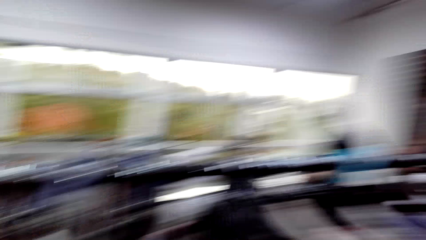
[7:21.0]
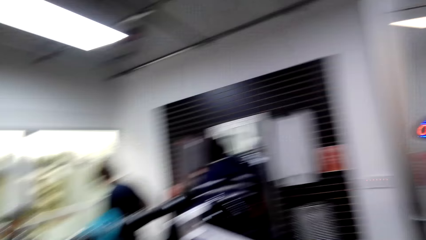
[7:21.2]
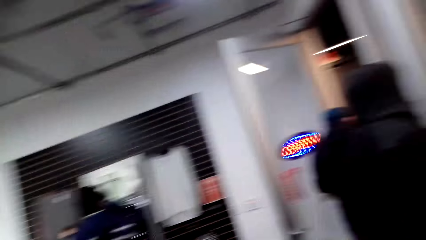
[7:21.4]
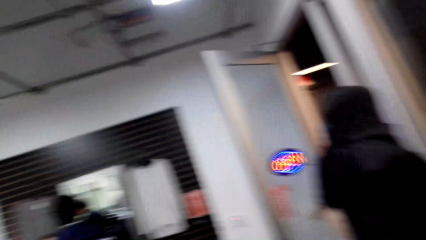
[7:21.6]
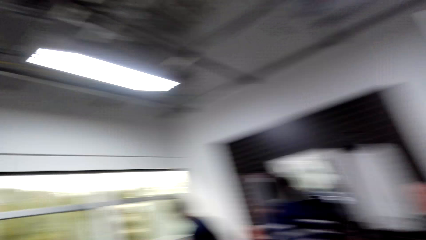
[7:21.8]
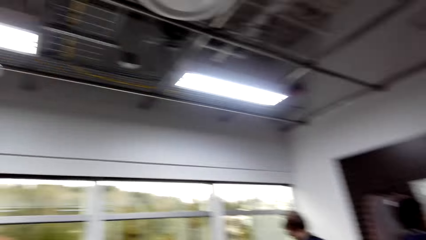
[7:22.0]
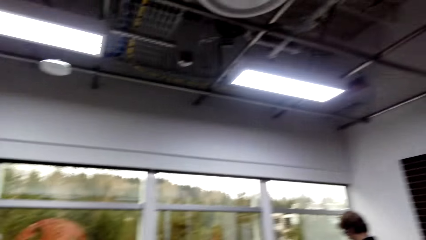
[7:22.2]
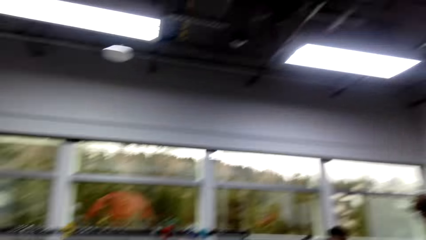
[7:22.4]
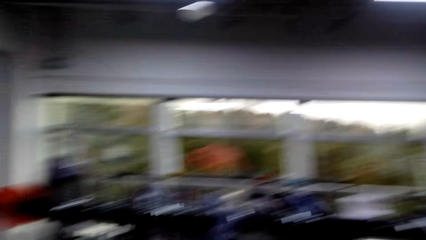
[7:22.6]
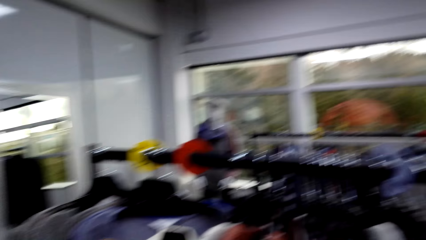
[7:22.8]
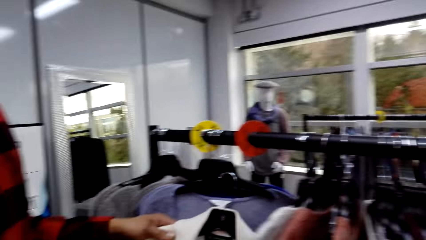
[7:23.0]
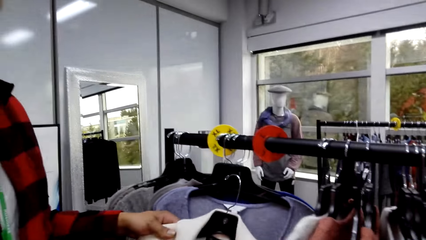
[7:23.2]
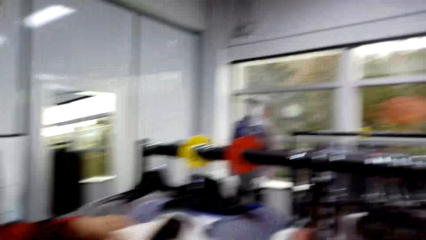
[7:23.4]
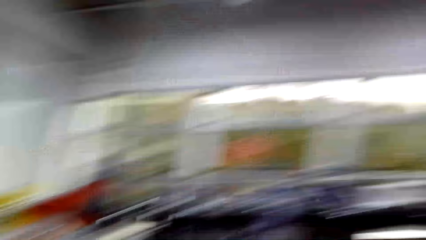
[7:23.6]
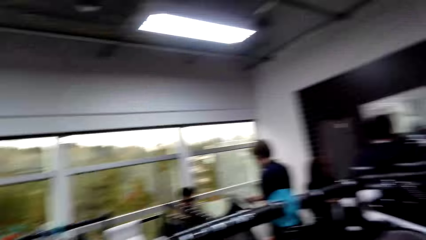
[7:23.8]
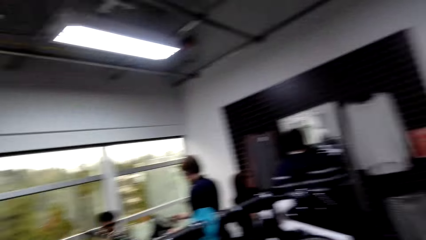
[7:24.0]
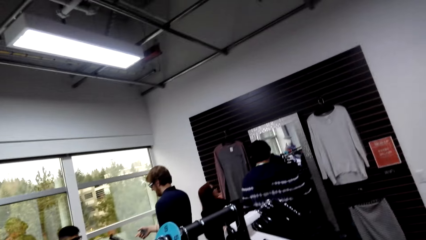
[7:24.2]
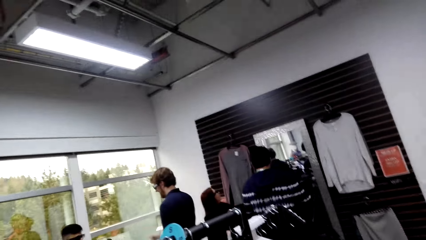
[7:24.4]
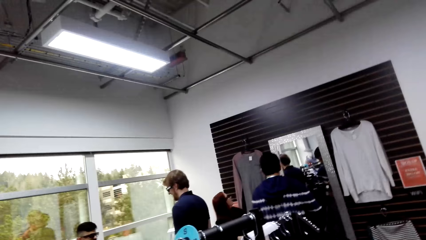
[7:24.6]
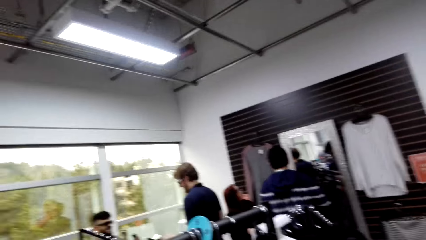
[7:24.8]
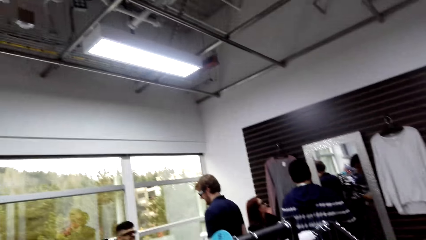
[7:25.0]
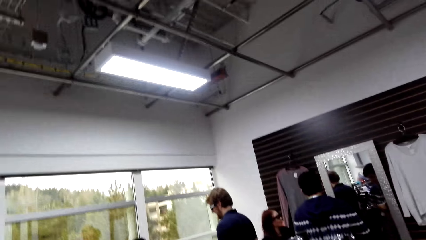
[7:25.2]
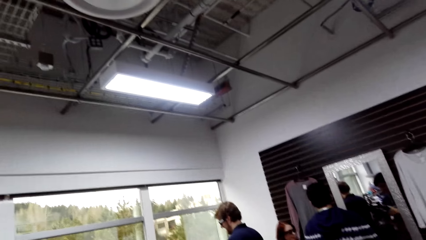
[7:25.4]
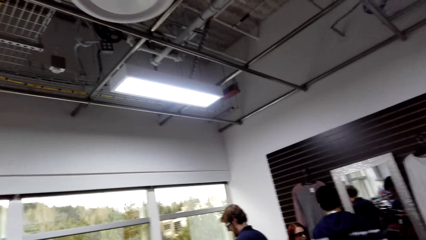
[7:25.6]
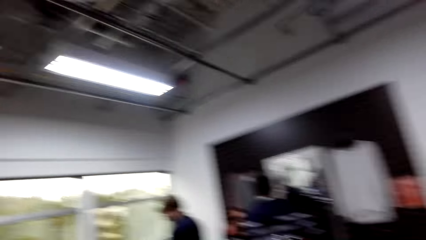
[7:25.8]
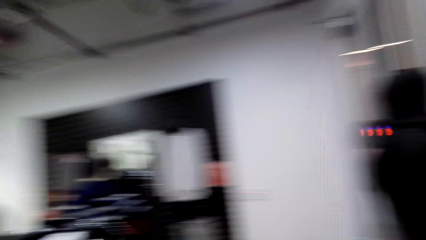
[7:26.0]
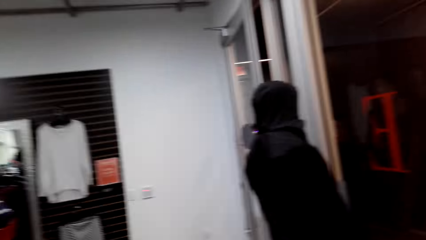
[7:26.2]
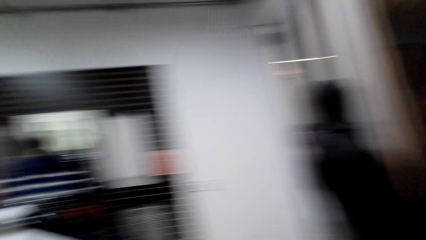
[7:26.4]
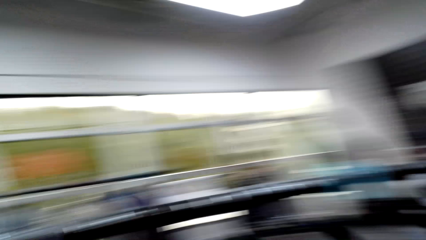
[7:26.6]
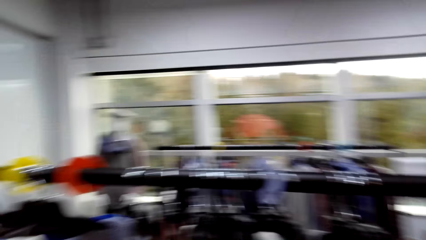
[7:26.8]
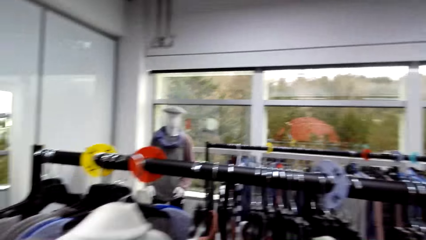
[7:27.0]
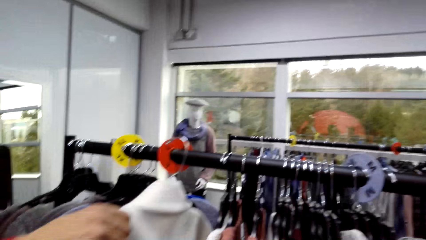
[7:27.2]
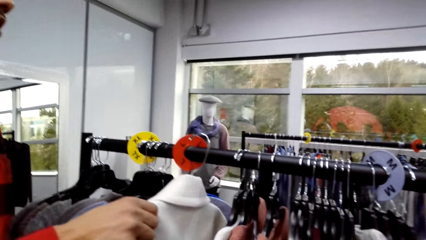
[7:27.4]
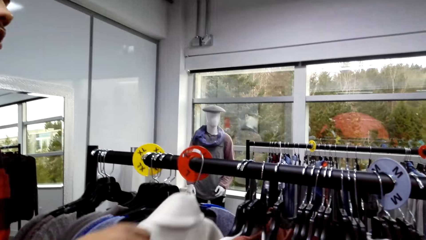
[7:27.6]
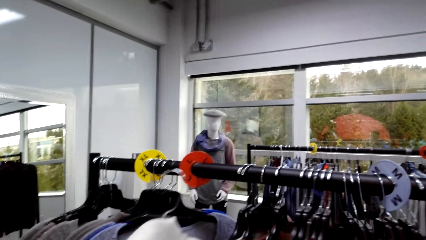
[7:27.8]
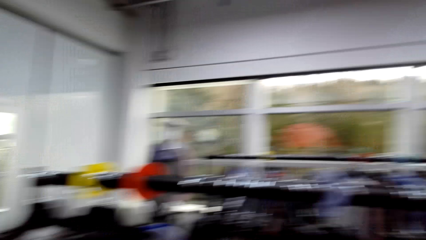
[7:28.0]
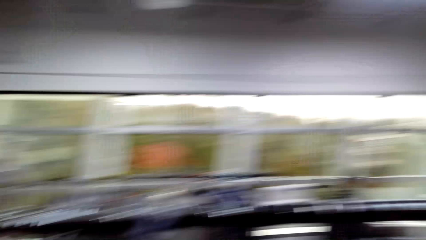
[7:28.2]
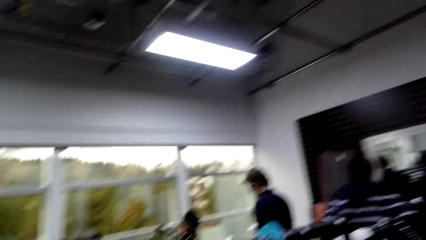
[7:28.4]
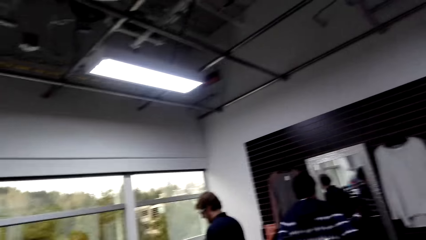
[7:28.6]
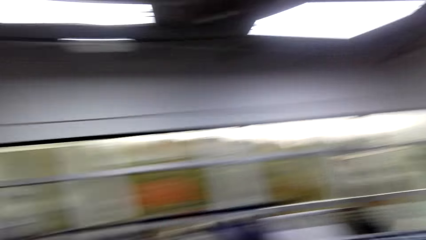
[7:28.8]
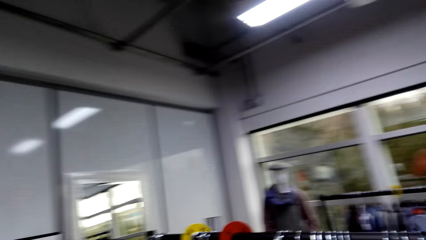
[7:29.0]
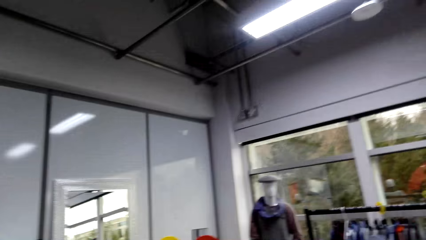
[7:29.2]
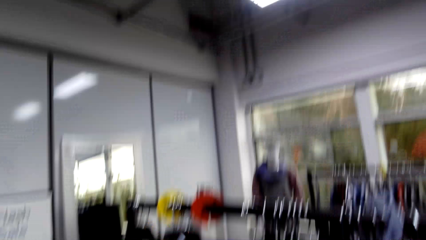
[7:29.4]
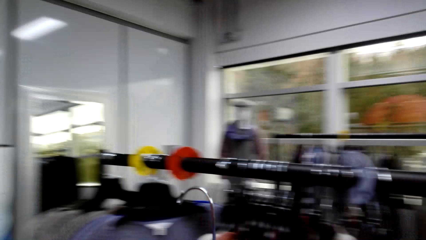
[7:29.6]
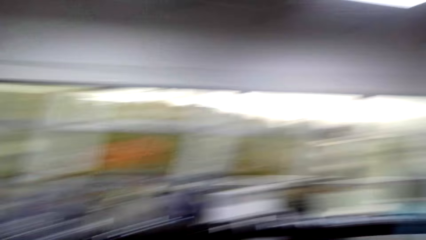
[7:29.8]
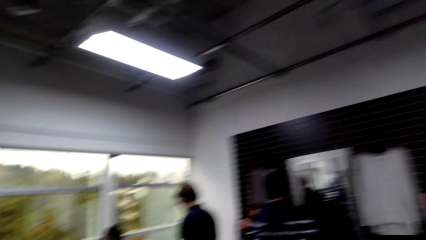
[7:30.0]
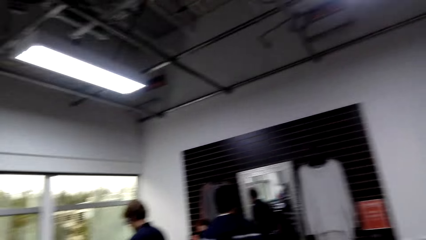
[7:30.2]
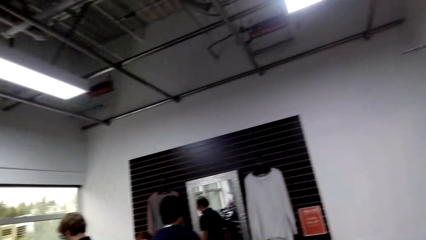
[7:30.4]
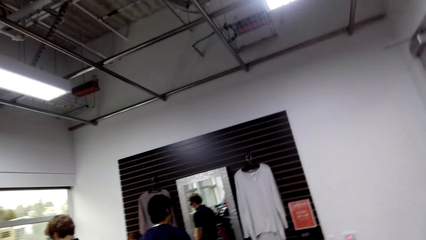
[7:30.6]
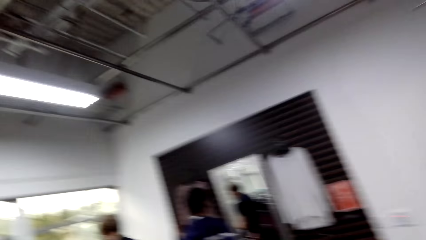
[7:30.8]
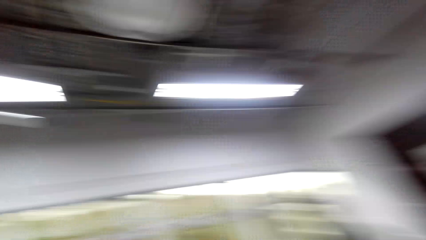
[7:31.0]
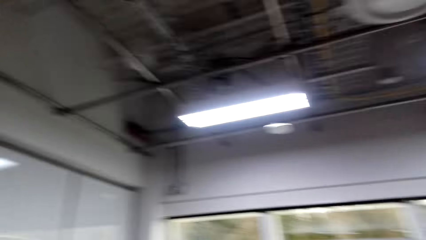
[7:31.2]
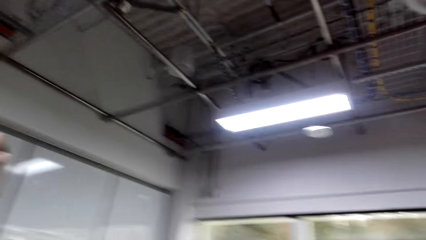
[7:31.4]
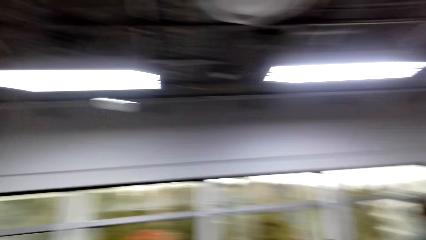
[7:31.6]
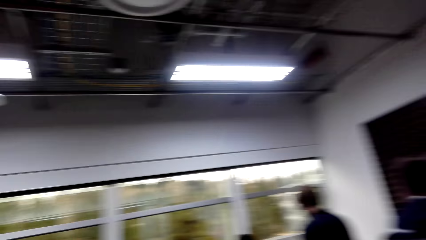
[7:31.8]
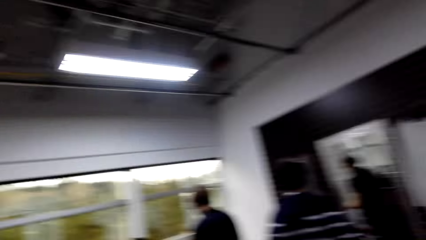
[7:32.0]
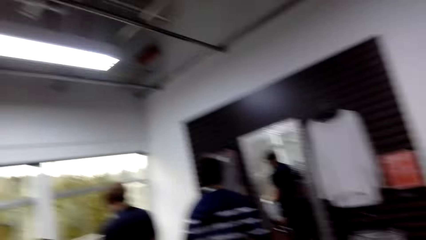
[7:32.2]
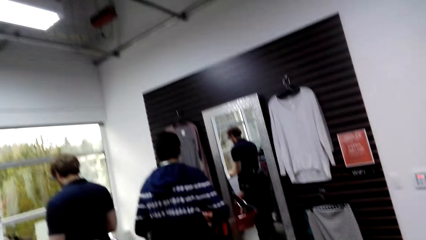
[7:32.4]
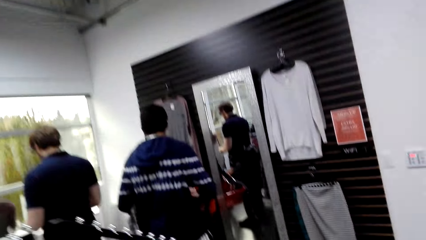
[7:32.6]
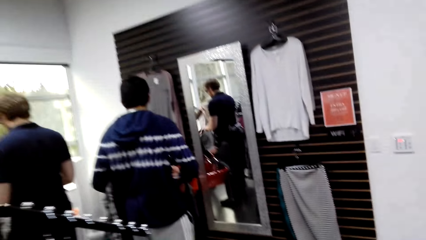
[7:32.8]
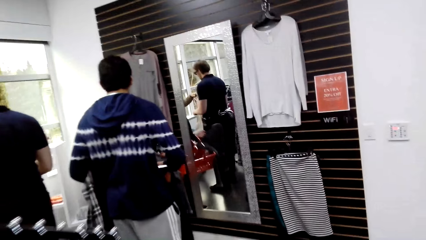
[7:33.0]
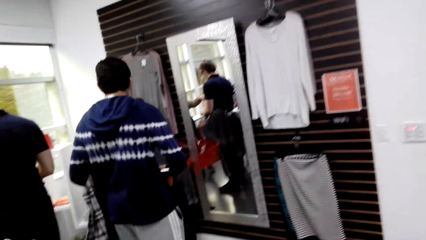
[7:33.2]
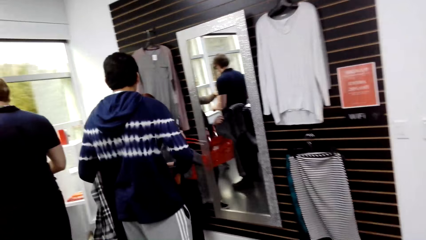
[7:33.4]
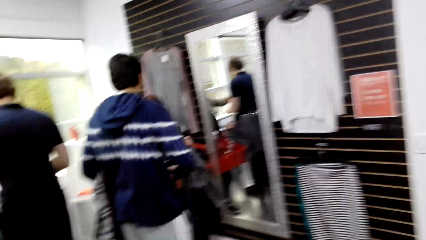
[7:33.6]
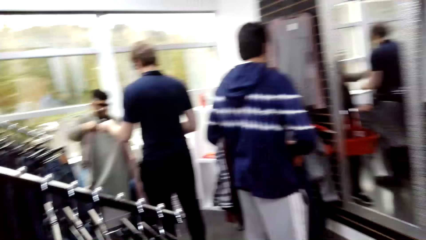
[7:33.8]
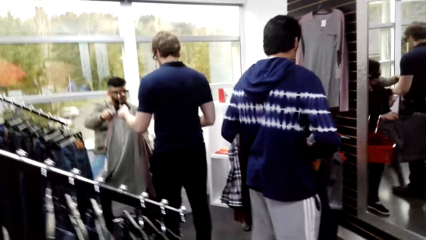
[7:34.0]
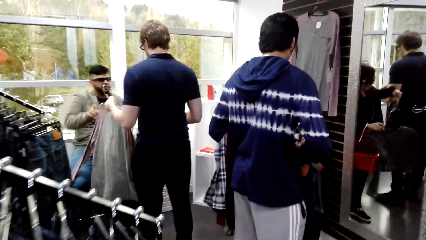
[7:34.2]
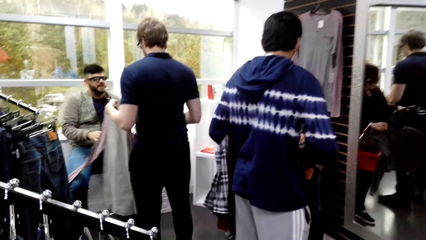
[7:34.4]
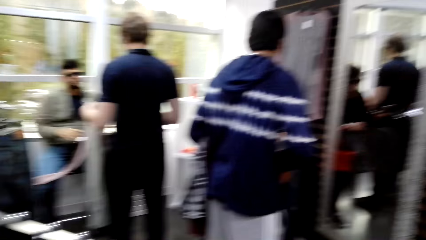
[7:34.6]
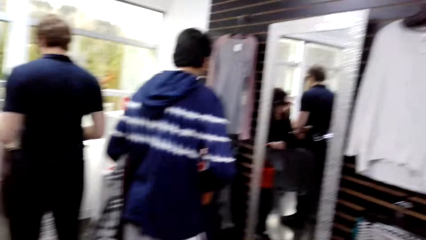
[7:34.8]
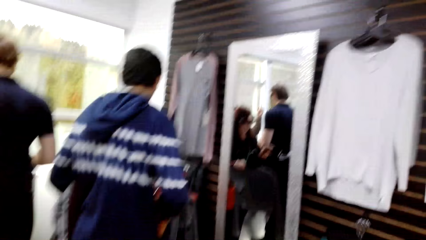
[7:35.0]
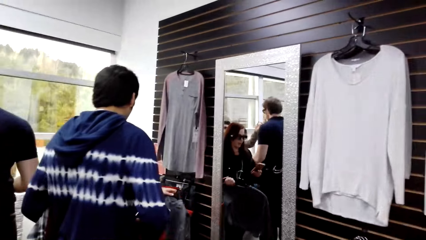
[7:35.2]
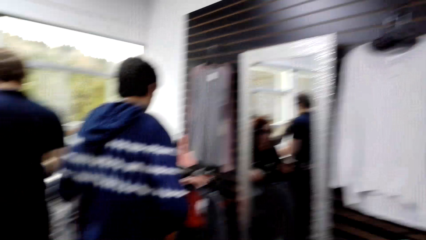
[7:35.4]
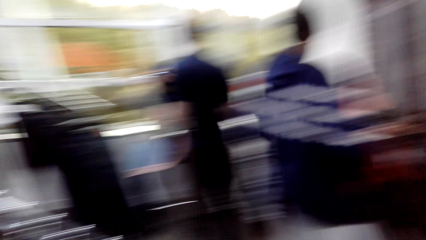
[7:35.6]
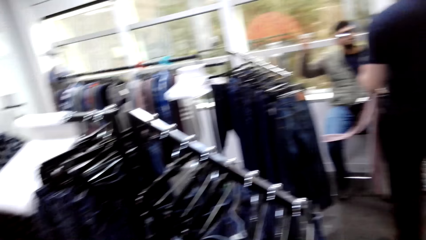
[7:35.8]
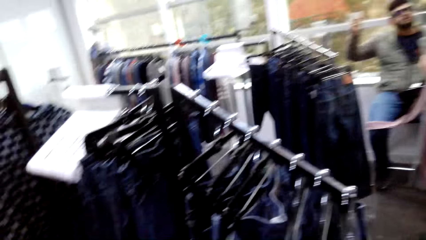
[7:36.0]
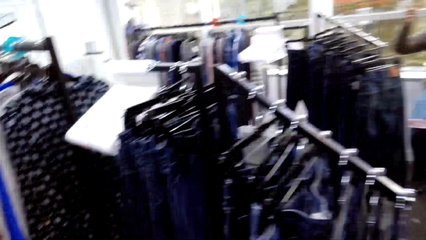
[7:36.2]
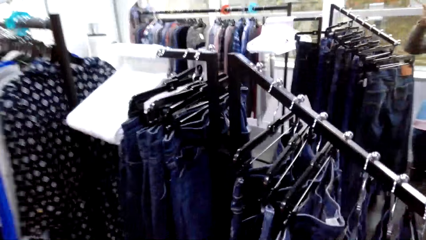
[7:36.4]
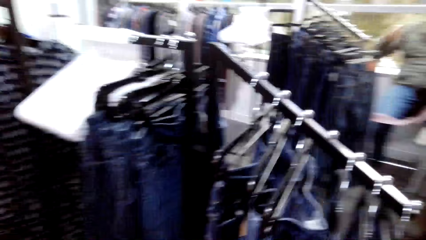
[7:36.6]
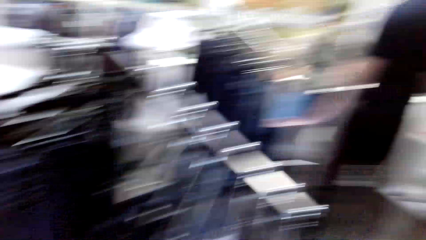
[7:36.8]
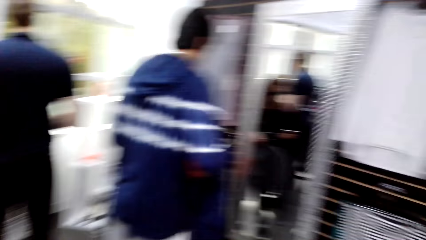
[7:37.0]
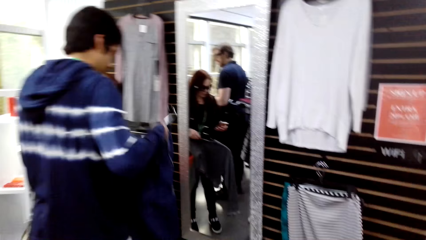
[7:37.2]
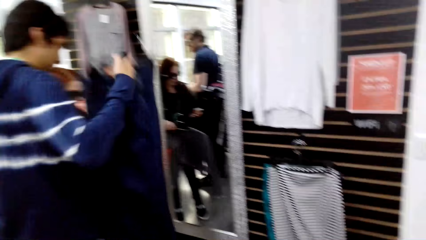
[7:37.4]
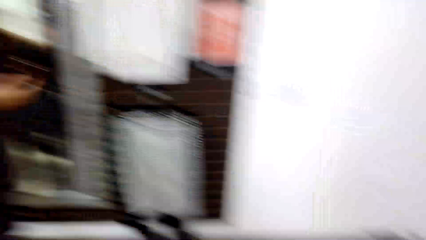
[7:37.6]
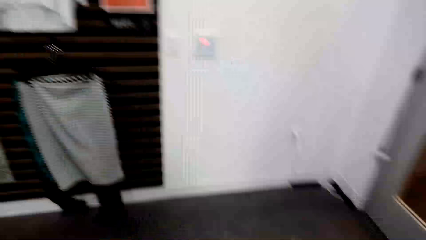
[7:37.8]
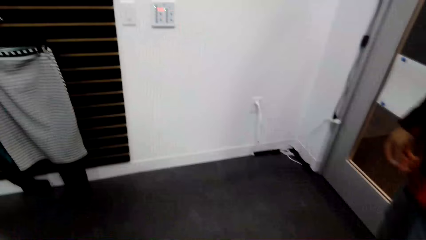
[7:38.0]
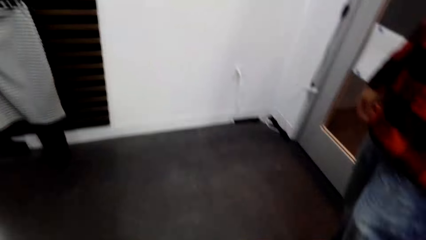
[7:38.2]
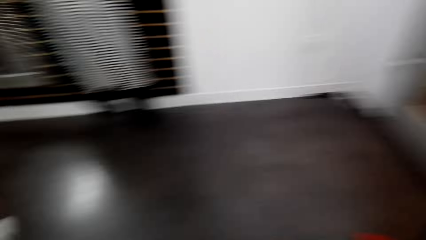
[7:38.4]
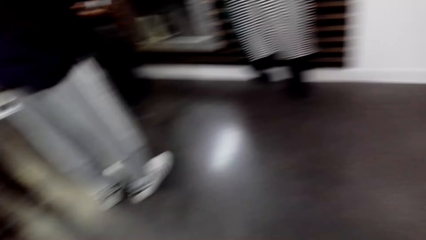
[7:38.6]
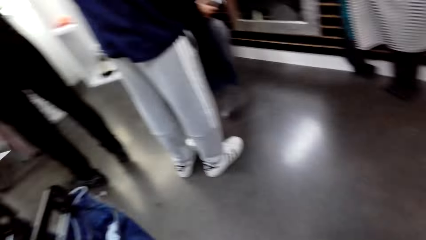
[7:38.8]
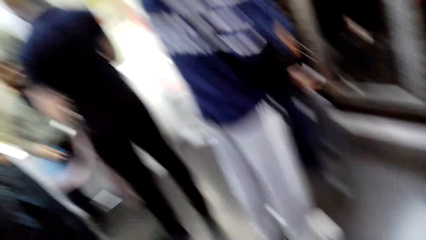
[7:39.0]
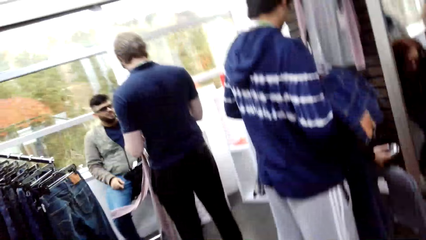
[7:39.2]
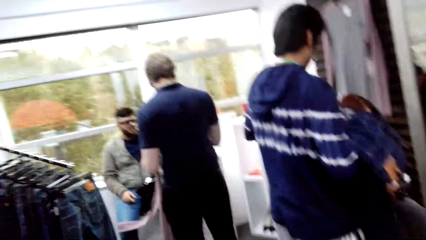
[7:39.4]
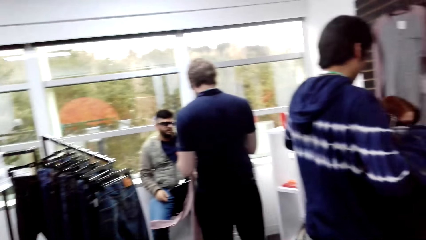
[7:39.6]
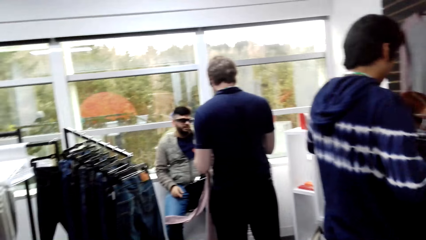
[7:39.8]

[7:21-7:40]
The camera wearer stares around the shop. They walk around the shop.
